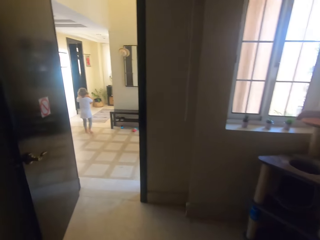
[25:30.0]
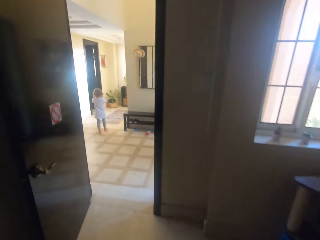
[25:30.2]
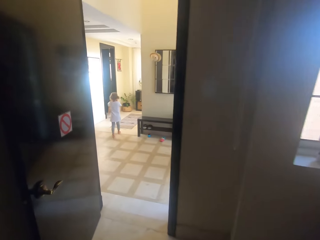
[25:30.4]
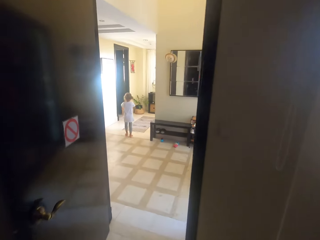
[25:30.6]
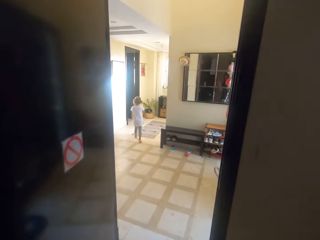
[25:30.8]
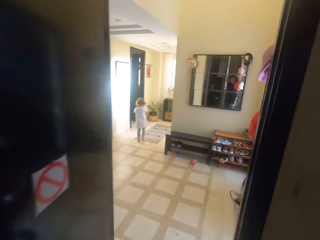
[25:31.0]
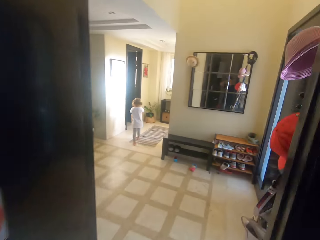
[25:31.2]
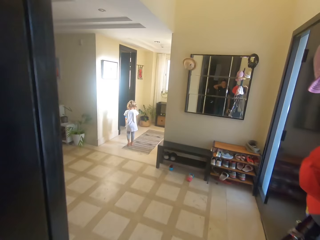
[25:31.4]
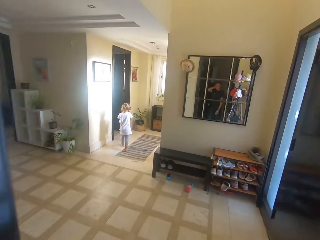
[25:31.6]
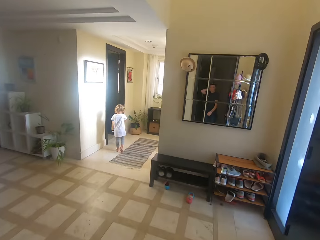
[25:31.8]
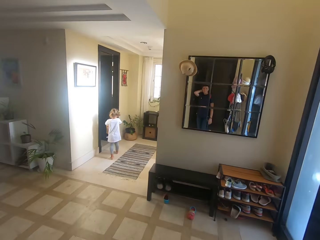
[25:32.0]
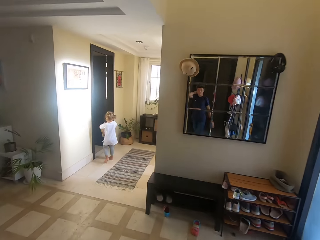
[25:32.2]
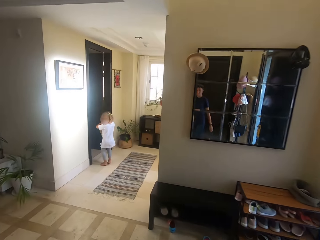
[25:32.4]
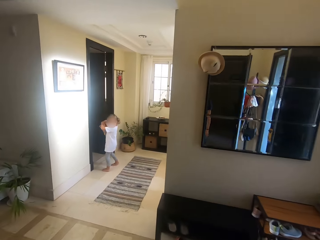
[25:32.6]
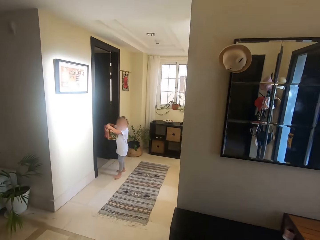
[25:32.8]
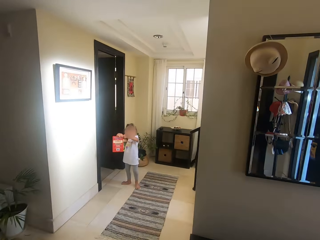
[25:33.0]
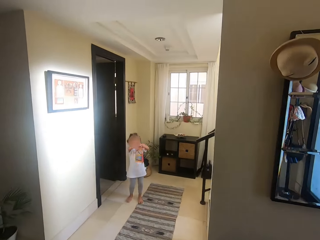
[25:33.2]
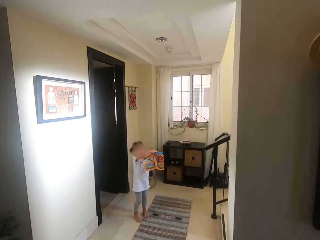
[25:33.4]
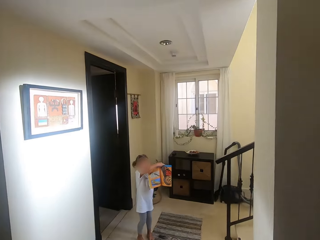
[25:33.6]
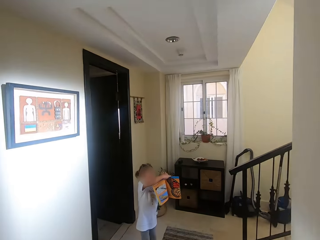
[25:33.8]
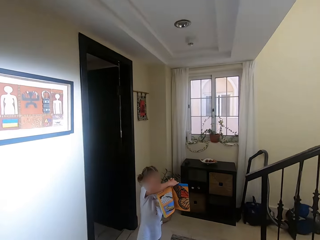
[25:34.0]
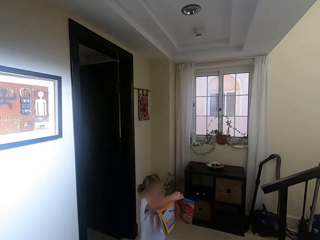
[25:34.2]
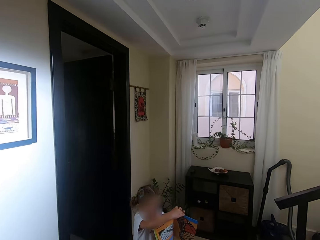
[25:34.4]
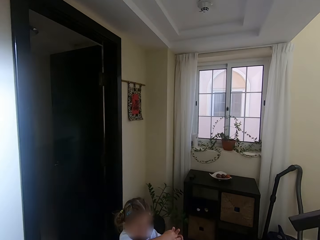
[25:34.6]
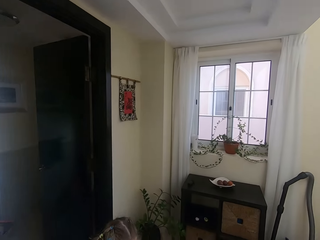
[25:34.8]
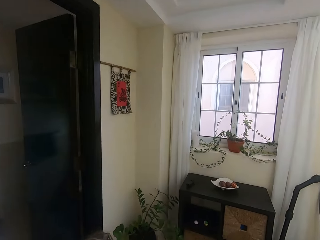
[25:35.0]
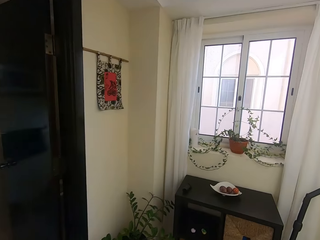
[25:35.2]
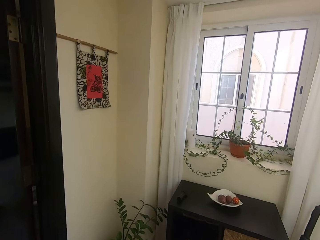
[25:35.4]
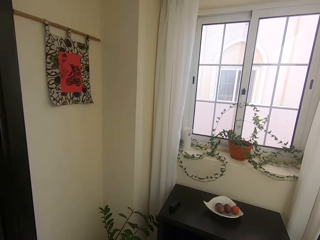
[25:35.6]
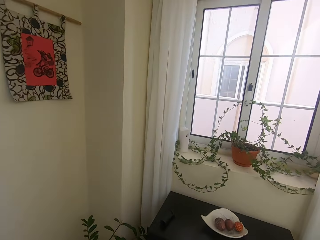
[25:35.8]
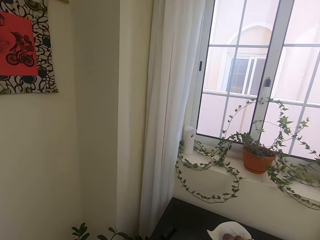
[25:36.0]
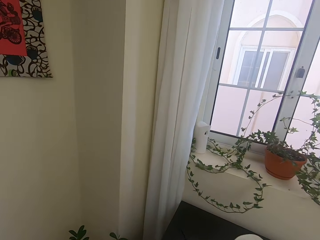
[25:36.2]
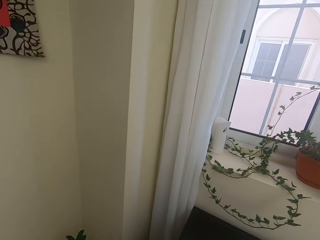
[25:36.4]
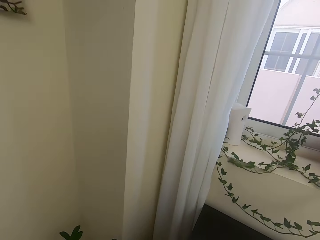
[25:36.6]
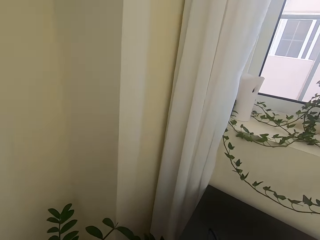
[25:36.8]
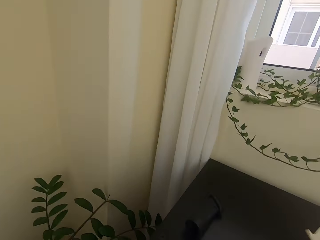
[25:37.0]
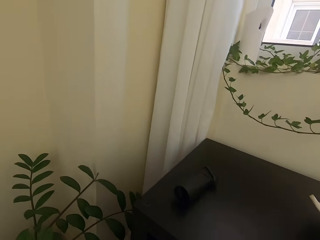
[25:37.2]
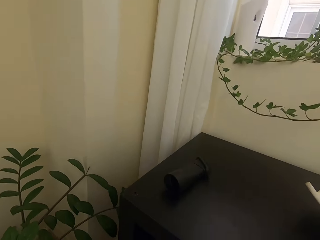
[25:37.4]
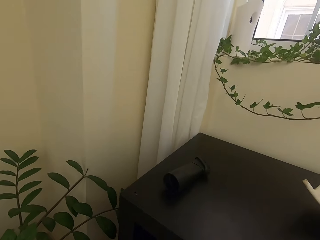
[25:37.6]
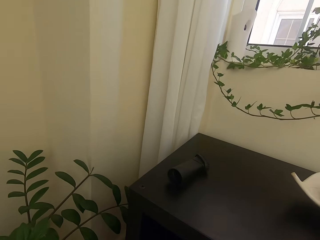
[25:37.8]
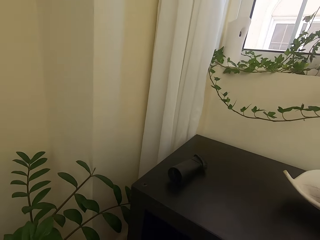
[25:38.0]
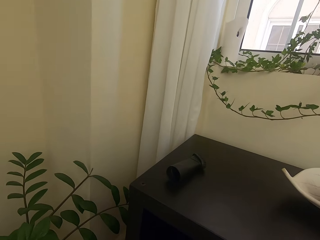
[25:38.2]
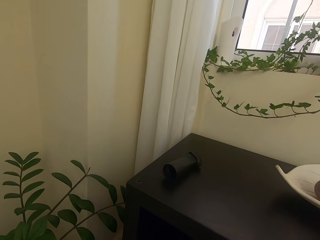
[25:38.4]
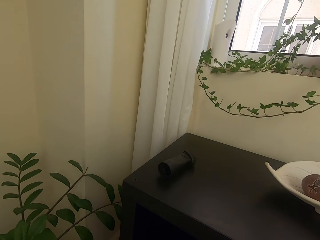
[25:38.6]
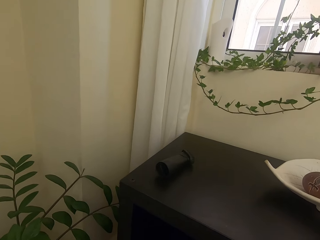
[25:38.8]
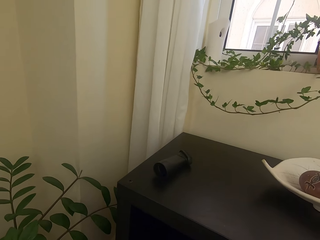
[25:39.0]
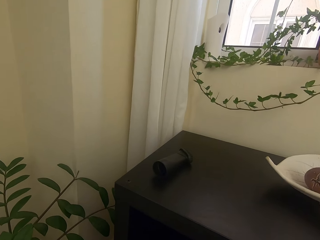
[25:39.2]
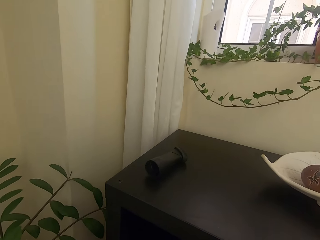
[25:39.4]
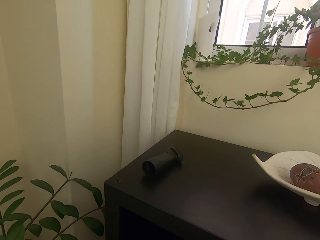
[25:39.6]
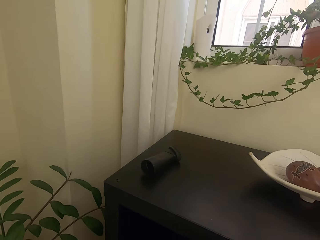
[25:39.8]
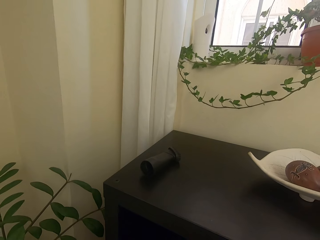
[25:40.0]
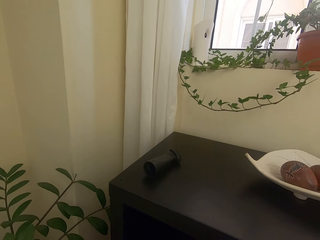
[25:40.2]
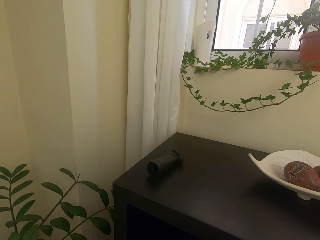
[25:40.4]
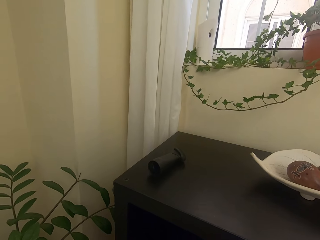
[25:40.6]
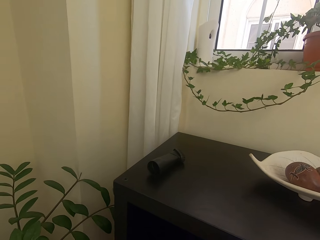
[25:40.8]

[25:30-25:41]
The camera wearer walks around the house. They talk to a child. The child talks to the camera wearer.

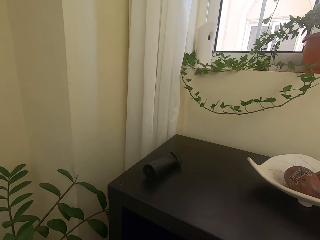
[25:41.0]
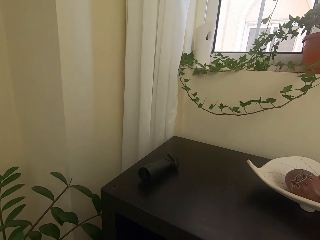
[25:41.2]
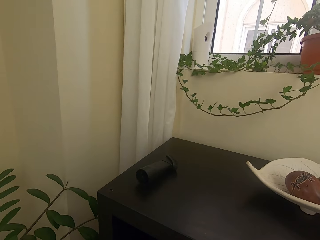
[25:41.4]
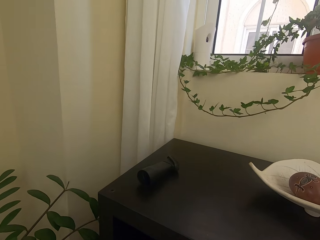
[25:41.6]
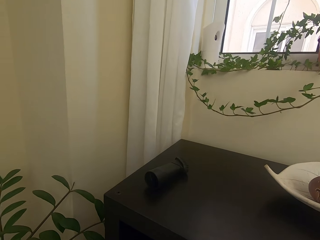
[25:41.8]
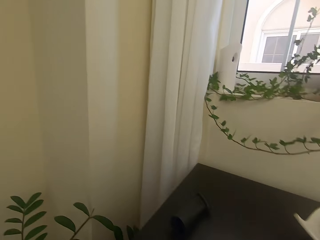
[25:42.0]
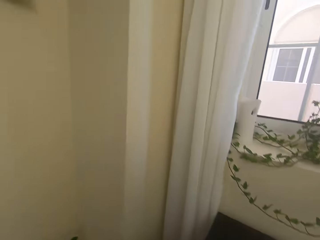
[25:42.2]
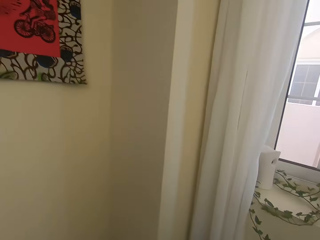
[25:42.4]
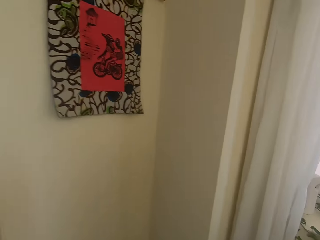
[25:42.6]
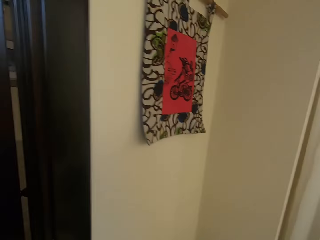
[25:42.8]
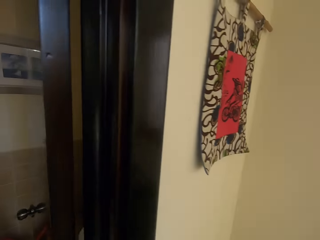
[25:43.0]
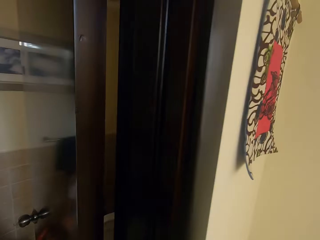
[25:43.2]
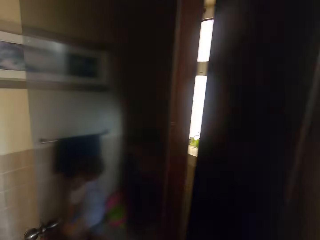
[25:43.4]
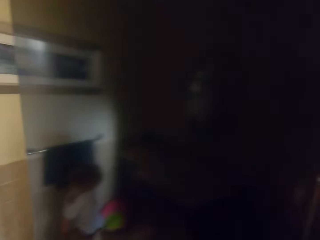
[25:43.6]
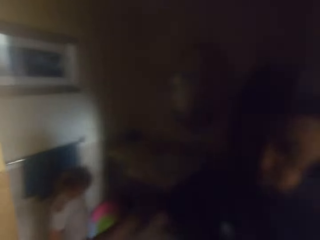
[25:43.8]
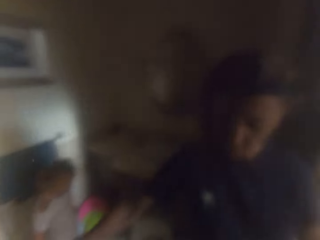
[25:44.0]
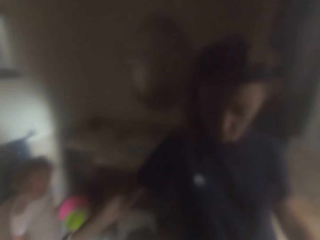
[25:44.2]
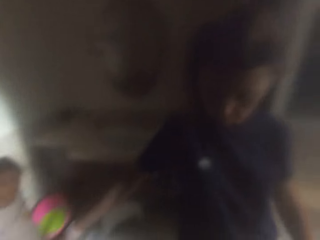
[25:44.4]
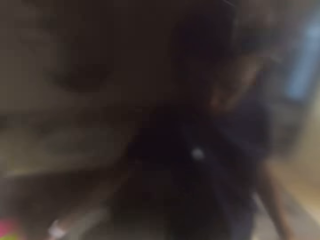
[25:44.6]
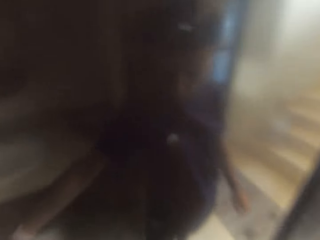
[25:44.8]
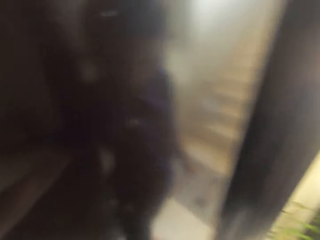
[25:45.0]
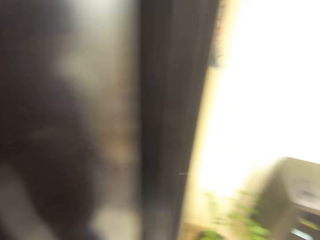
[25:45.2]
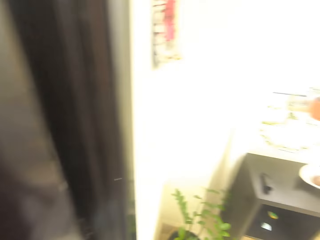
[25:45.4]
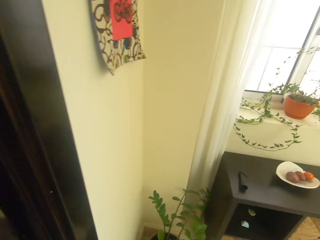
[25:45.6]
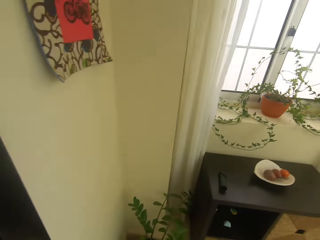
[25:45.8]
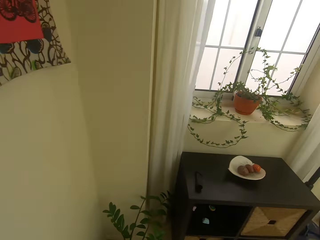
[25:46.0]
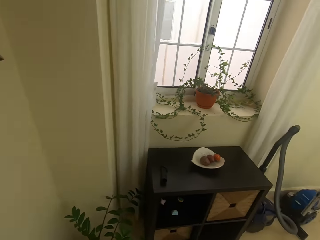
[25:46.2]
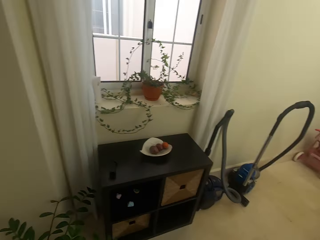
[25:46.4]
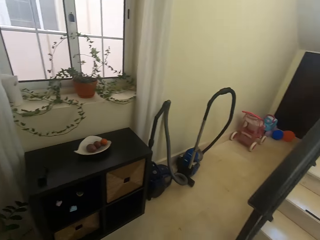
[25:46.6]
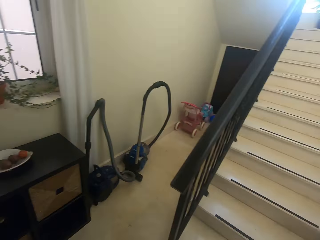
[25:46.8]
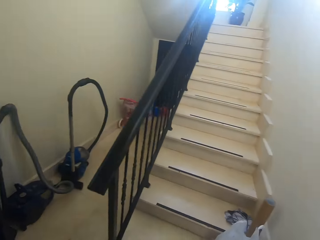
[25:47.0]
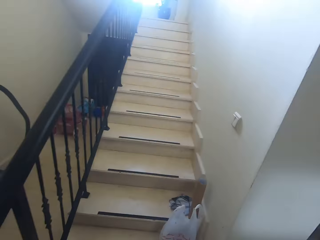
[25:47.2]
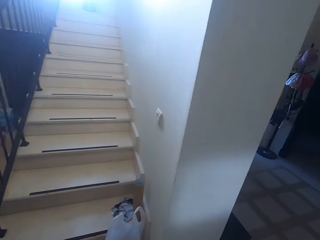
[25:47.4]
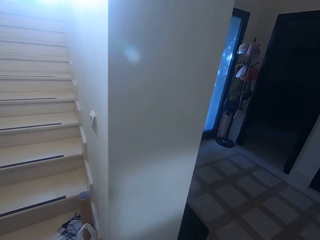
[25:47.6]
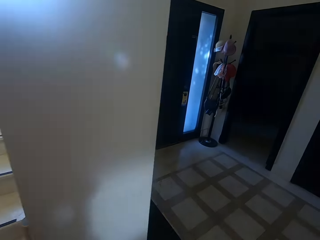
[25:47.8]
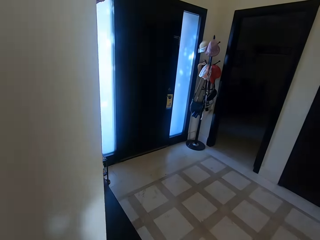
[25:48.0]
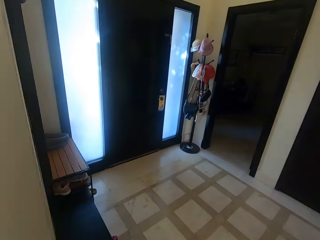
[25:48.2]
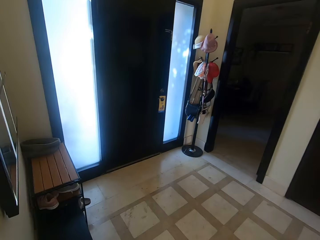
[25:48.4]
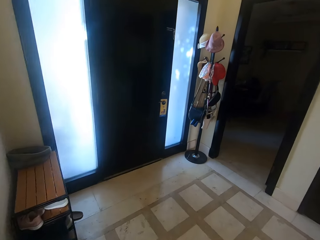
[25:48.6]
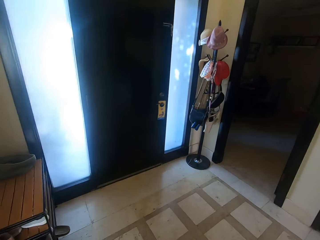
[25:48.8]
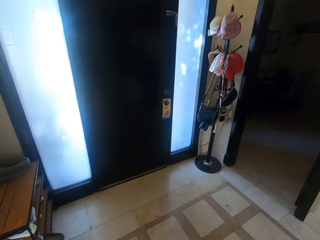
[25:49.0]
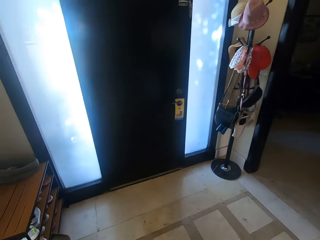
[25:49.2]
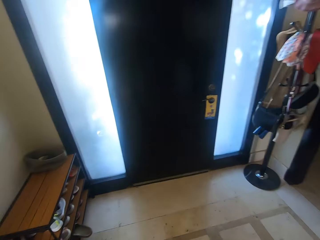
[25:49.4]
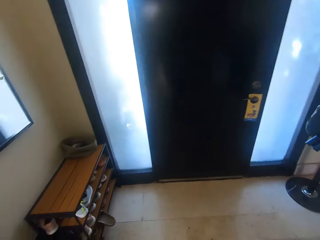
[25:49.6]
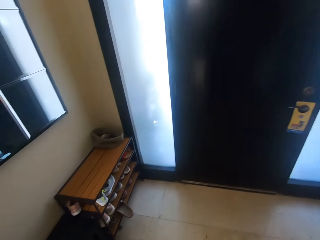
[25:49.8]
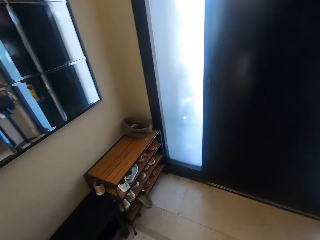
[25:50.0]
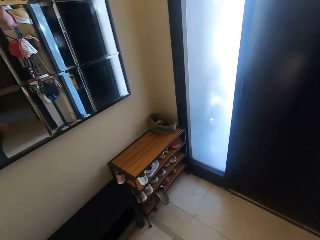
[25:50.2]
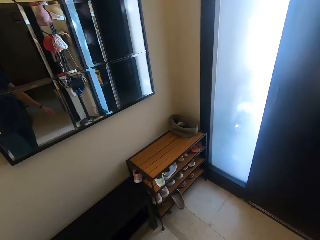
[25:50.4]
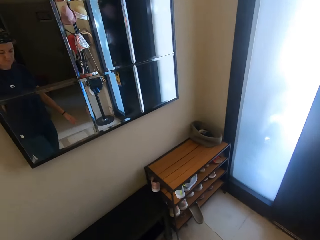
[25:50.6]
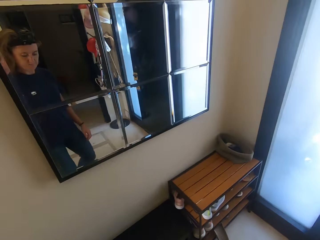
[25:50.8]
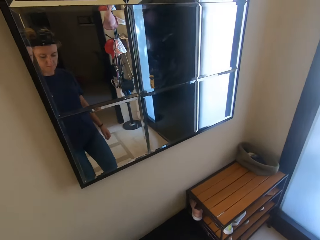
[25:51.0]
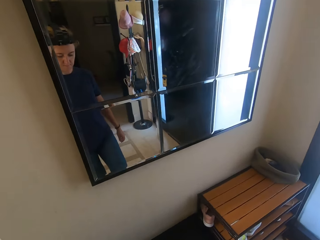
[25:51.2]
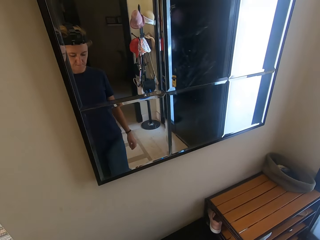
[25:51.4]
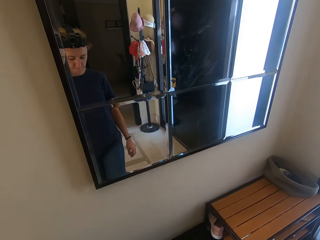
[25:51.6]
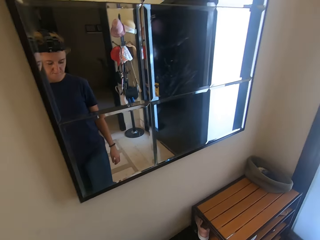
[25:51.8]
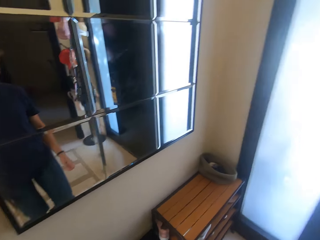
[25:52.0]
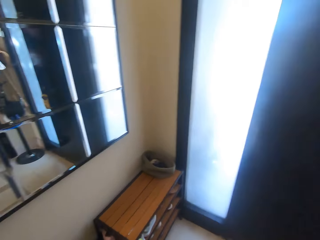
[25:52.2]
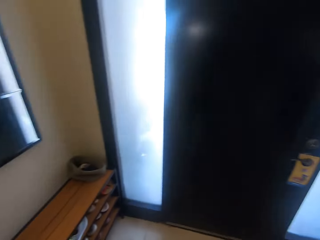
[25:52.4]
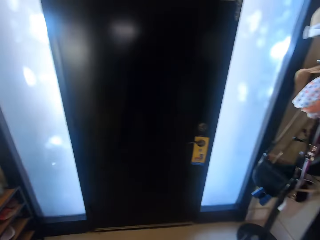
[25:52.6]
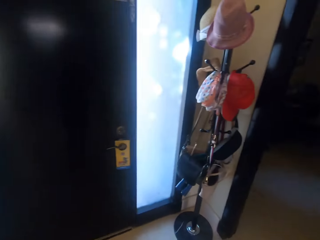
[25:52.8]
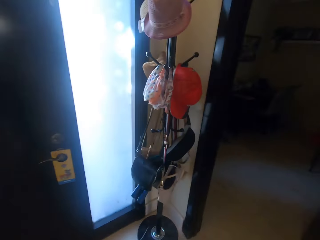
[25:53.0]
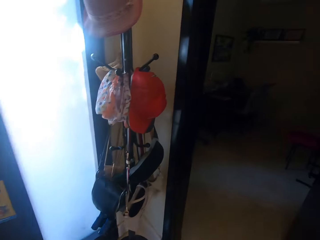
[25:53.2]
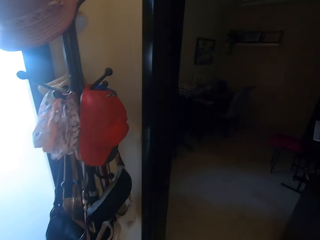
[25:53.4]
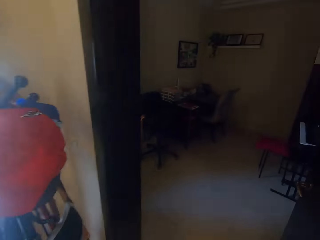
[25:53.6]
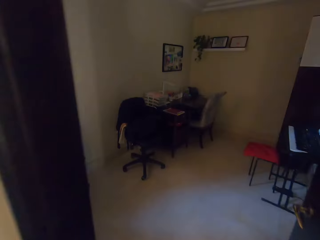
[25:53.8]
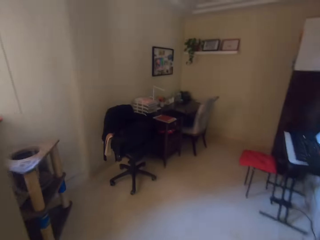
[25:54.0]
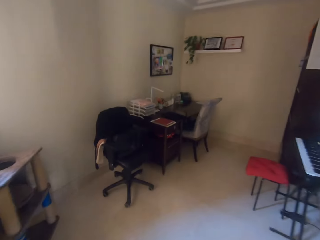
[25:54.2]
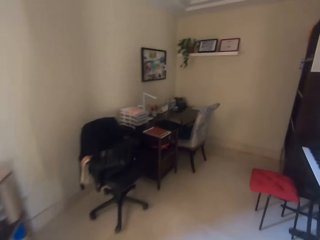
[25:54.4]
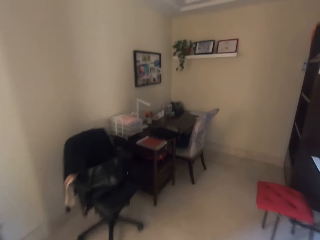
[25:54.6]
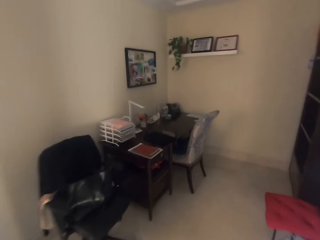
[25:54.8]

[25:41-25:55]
The camera wearer talks to a child. They walk around the room. They look around the house. They walk around the house.
